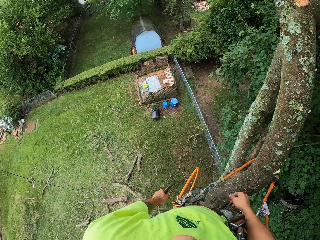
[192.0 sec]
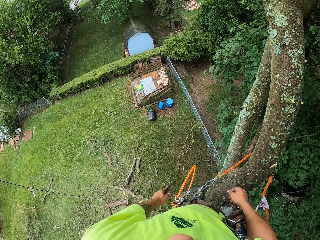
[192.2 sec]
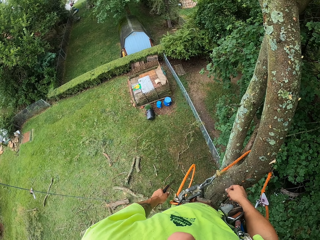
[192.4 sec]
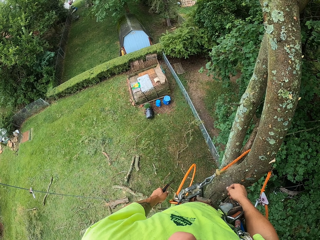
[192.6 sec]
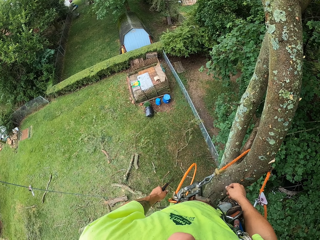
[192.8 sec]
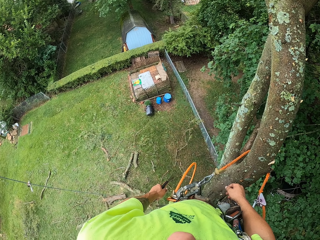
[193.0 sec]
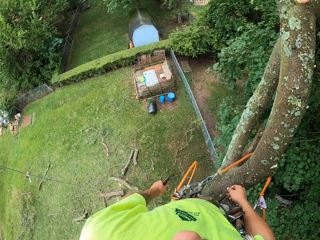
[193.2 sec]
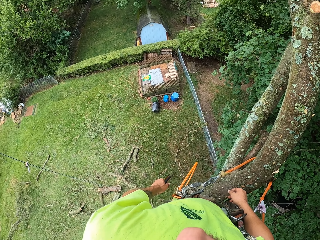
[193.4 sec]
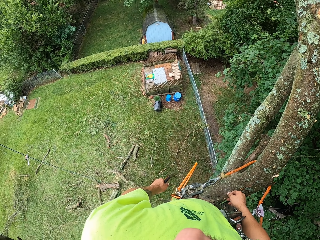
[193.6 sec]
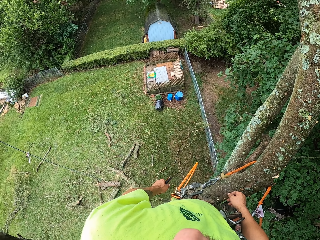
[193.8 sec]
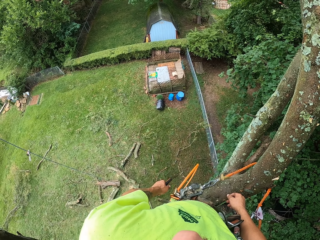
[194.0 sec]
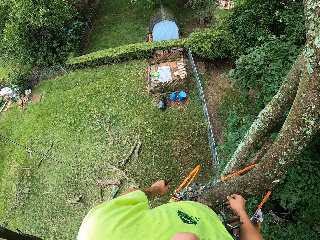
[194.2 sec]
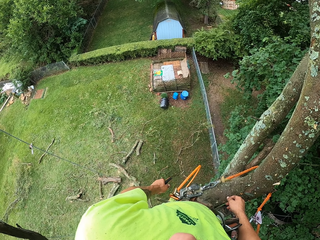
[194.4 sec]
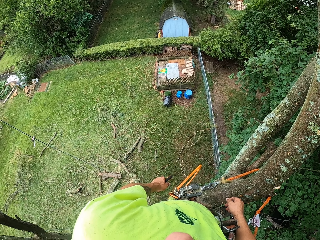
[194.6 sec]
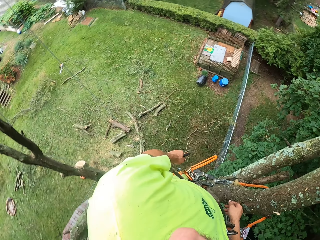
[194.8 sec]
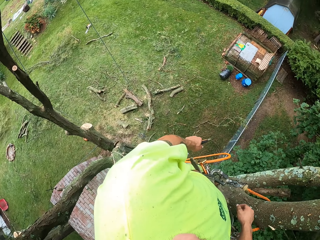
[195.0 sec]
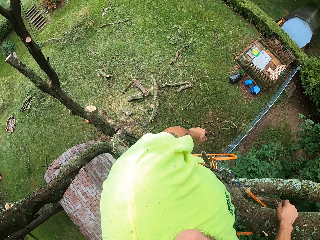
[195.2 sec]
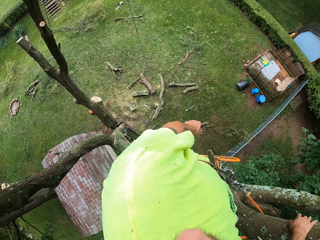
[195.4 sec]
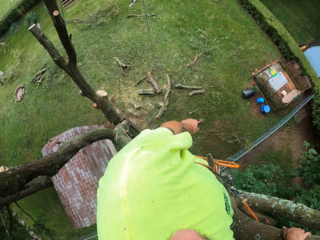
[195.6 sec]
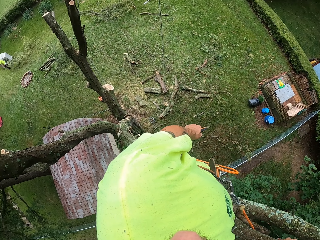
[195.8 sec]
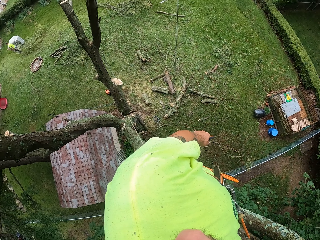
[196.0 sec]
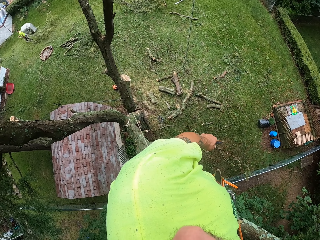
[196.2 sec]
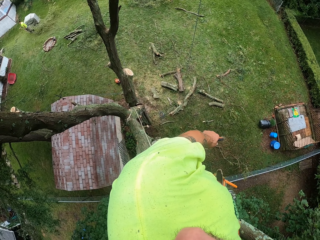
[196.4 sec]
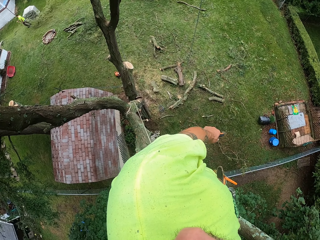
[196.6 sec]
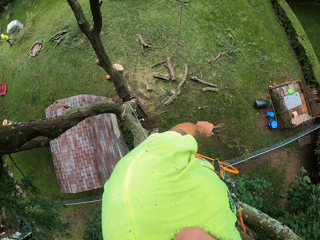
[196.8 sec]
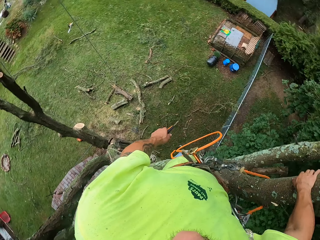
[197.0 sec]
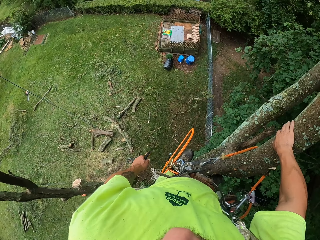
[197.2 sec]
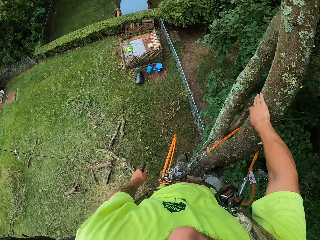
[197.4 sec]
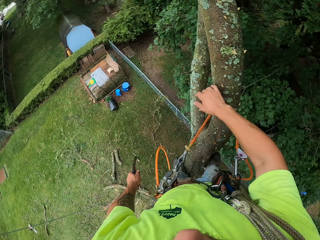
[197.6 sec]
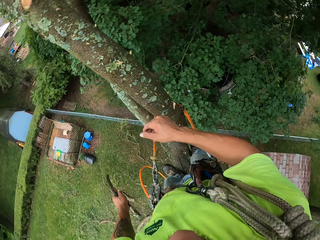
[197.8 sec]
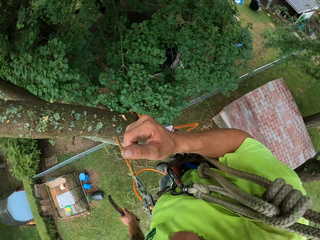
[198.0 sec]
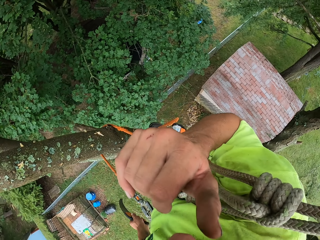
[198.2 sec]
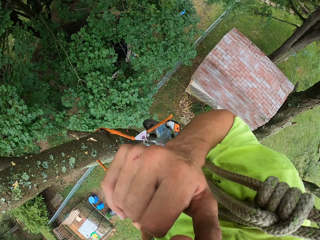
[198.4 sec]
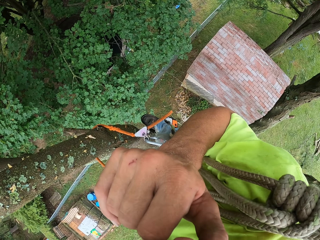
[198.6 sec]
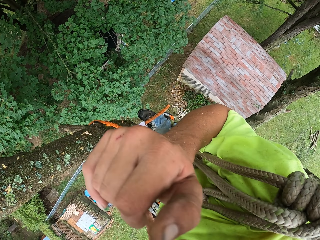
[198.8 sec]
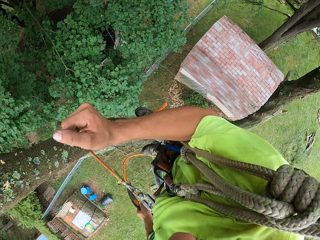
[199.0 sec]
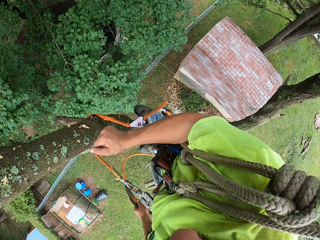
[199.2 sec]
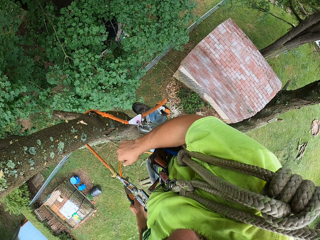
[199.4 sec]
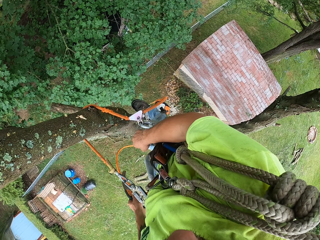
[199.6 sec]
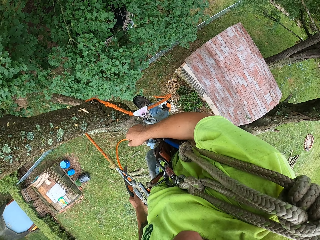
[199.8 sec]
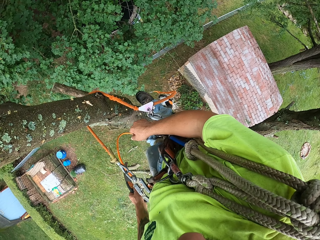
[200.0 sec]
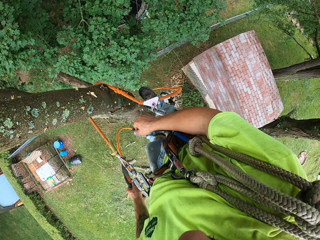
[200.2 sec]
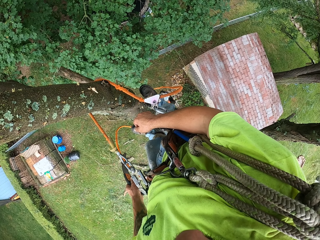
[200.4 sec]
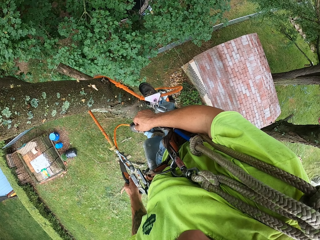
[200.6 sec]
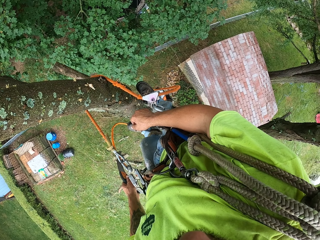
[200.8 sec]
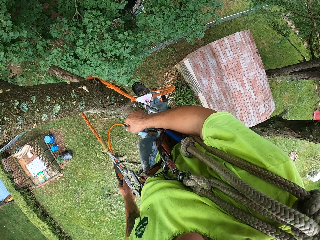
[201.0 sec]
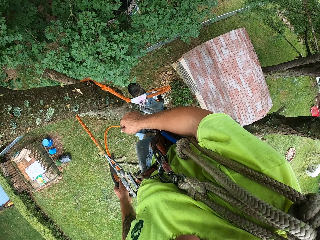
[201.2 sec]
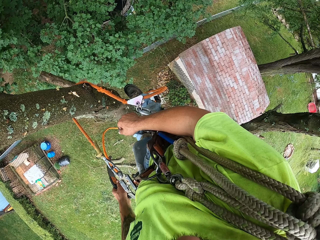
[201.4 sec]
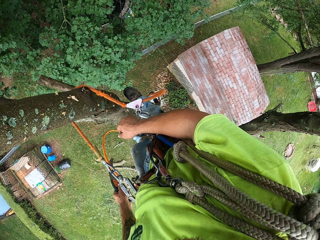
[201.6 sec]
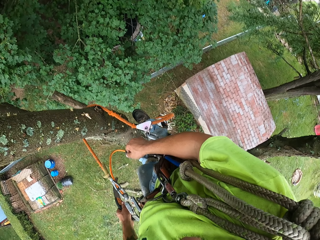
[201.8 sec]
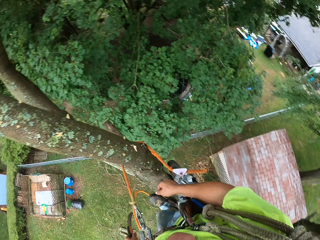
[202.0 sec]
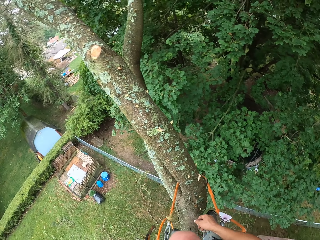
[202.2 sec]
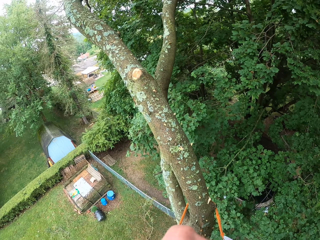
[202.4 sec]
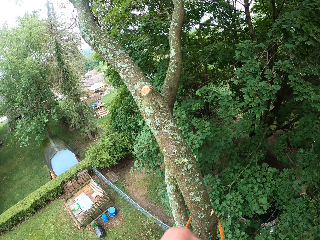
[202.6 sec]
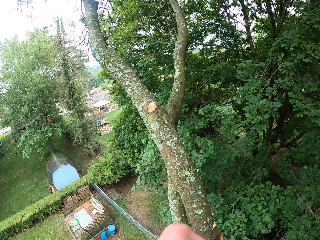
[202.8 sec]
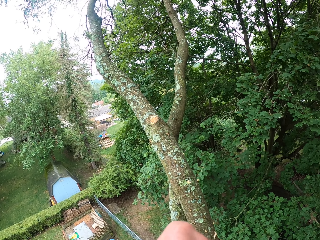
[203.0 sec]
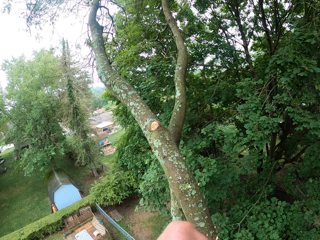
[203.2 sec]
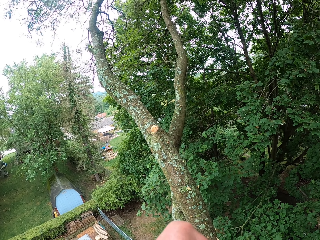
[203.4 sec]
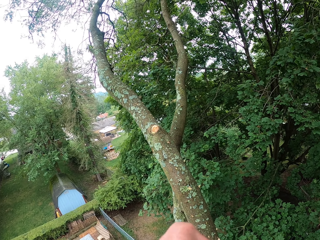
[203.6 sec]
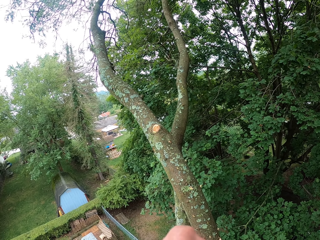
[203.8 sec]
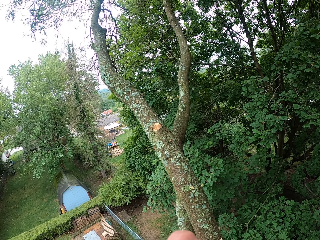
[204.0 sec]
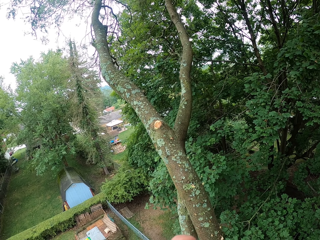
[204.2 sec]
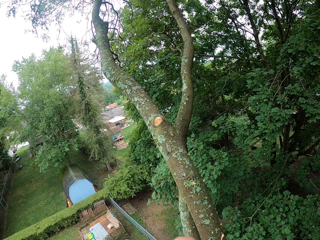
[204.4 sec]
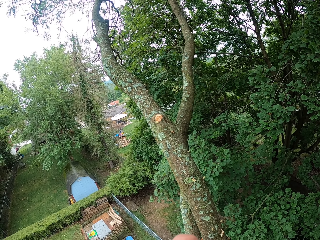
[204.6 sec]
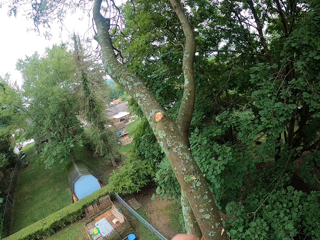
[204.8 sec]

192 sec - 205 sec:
The camera wearer looks around. He touches his face with his right hand. He lifts his hands. He drops the rope. He looks around.

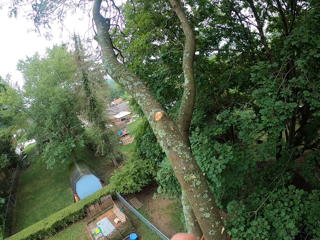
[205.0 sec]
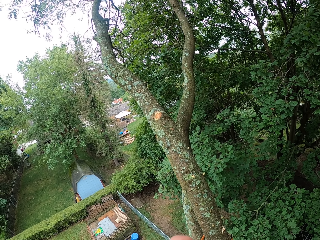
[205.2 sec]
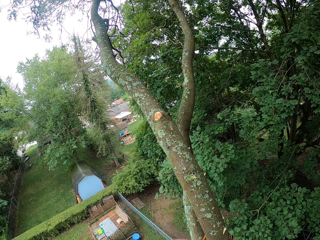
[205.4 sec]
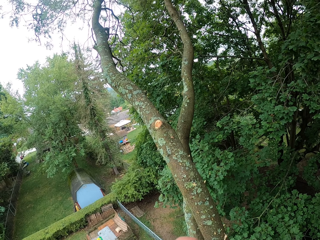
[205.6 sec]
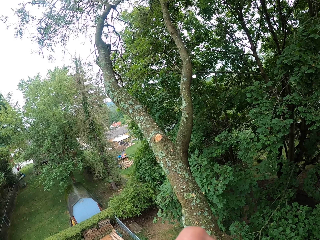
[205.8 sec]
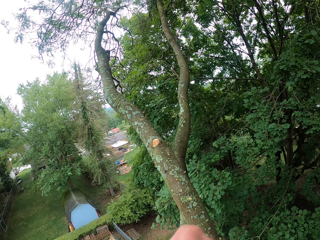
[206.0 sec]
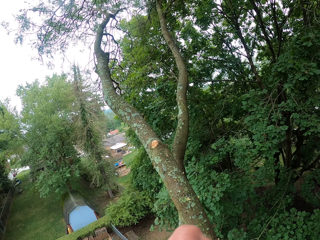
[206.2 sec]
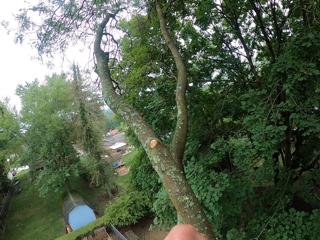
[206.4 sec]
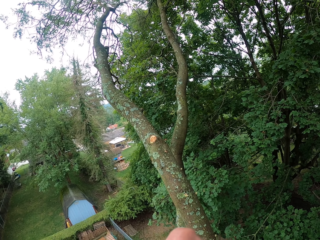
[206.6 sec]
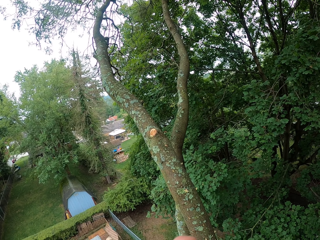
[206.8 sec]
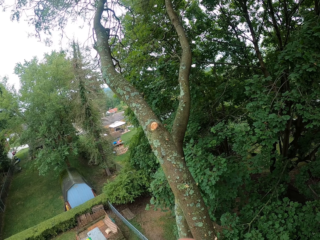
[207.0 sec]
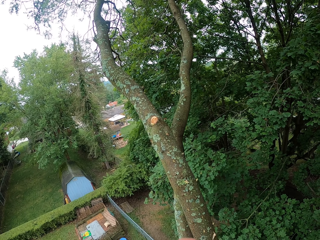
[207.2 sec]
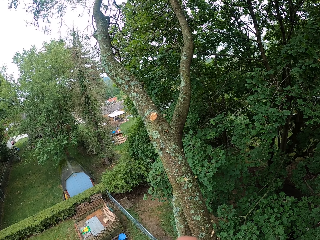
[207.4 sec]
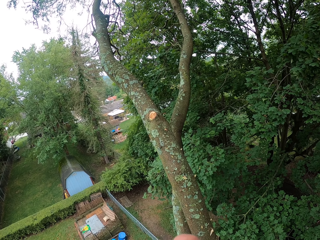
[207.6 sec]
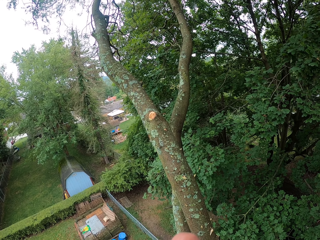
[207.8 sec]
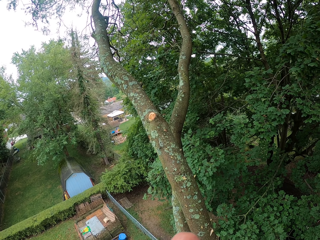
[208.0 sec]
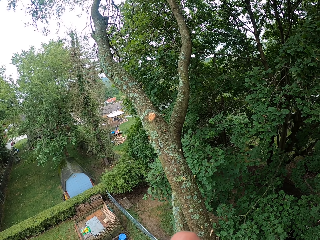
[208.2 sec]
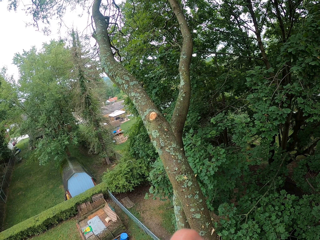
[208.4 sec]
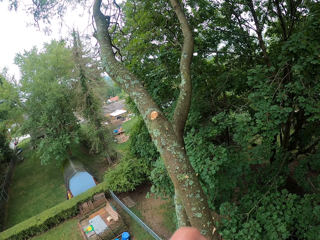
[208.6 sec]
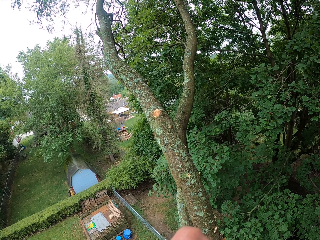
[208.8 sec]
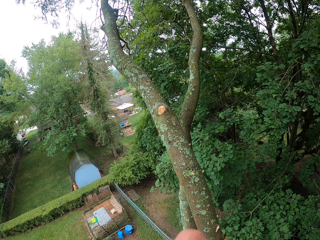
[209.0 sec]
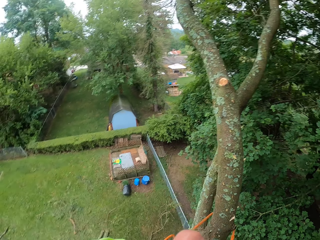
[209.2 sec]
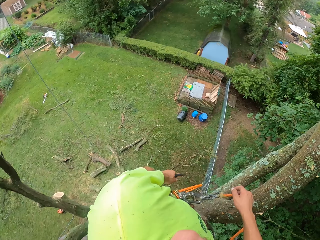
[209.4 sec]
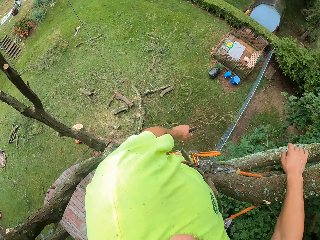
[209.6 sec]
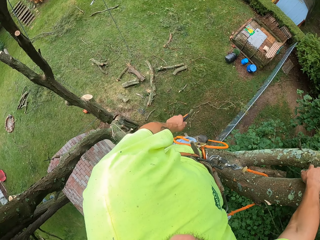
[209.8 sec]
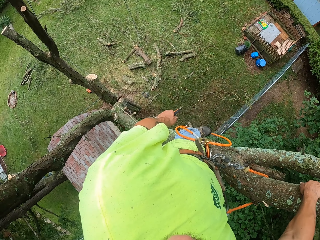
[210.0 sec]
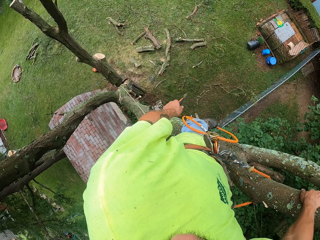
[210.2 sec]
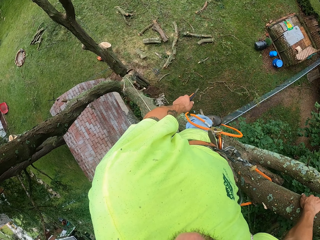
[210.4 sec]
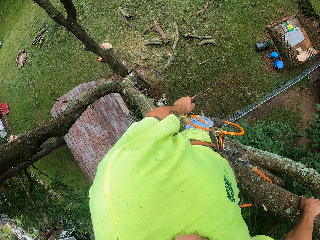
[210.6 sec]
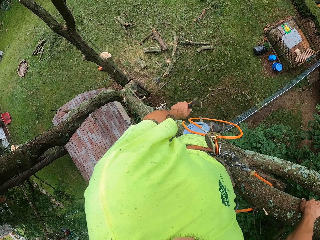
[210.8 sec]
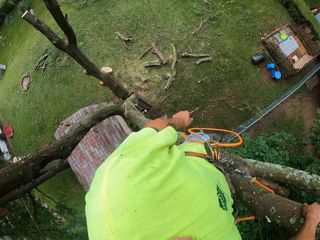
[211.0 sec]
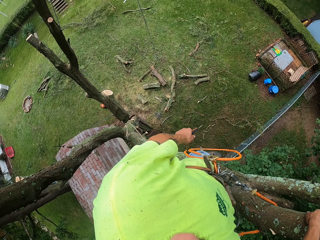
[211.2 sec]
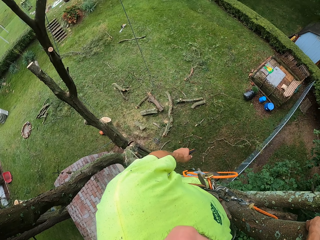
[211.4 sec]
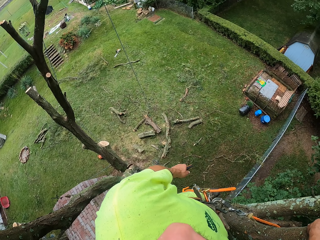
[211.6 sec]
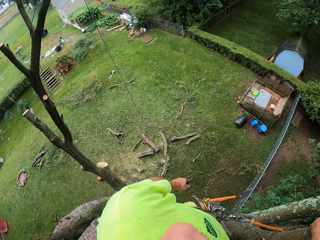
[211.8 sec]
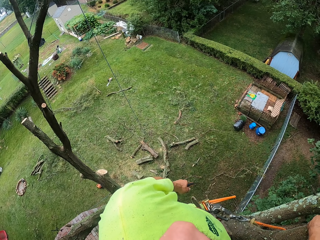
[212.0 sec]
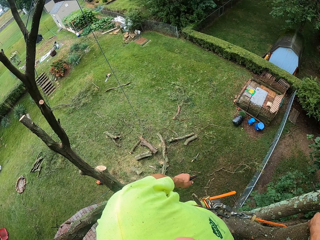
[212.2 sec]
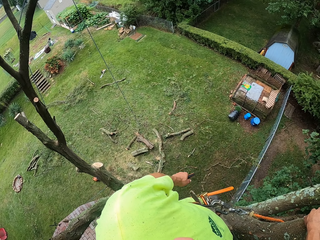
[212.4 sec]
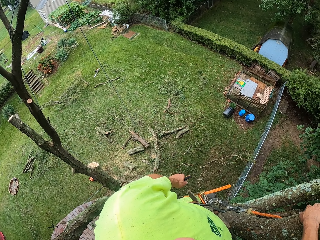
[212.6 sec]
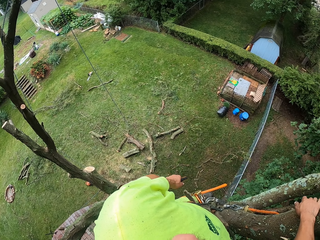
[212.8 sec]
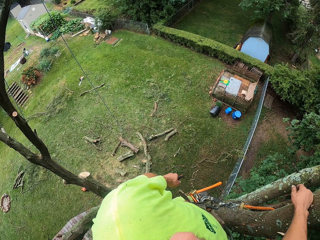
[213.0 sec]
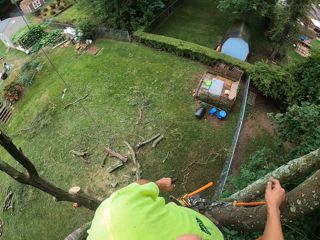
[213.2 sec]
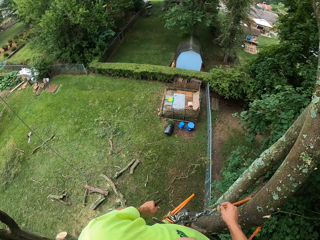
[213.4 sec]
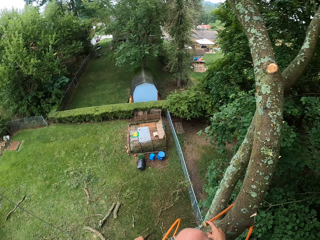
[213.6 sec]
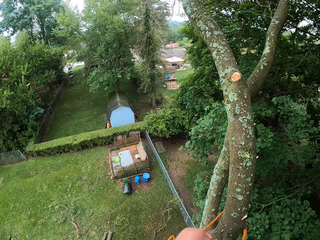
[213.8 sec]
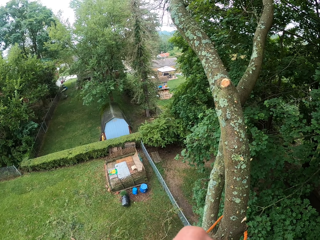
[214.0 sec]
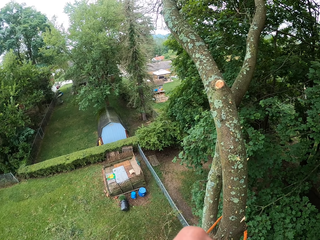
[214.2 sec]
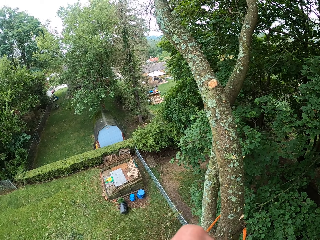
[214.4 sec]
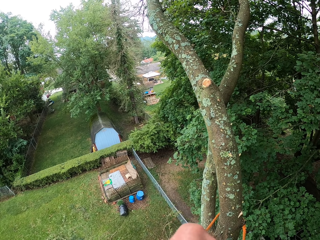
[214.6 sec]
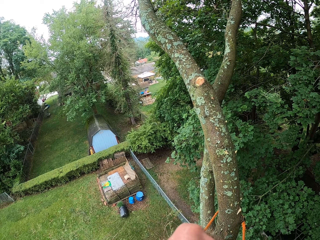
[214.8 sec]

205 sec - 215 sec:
The camera wearer touches the tree with his right hand.
